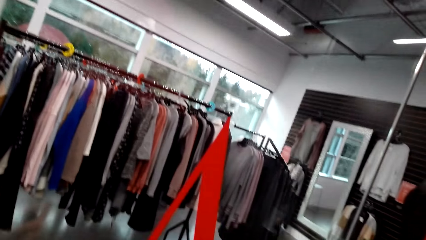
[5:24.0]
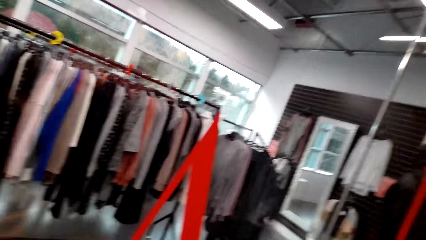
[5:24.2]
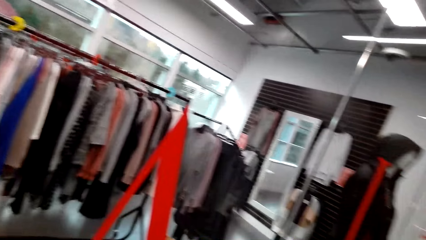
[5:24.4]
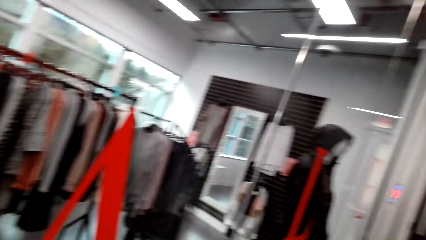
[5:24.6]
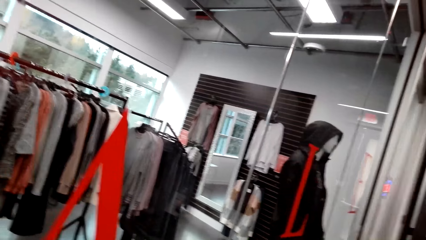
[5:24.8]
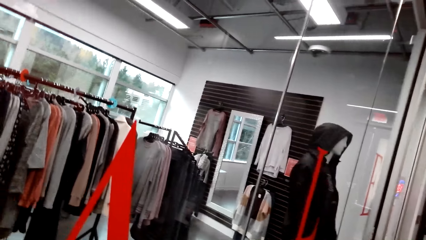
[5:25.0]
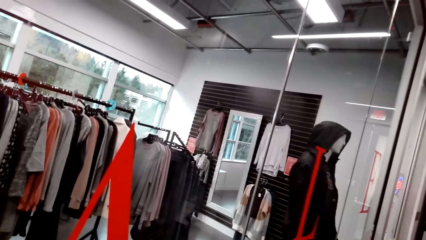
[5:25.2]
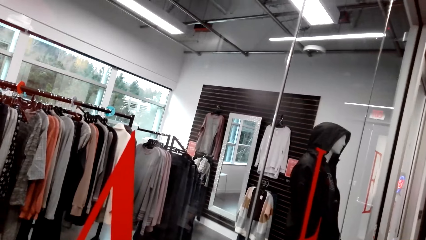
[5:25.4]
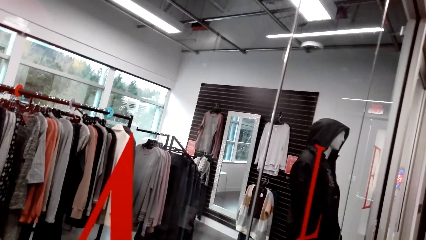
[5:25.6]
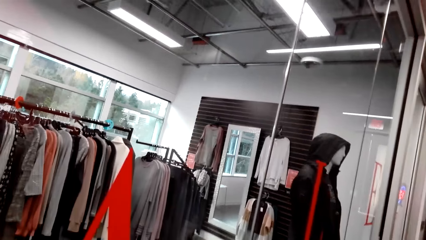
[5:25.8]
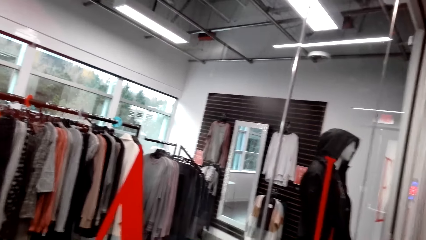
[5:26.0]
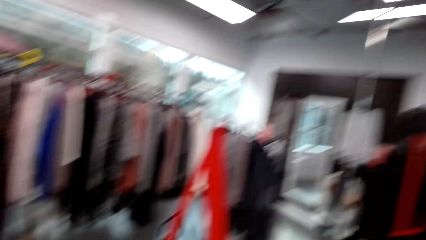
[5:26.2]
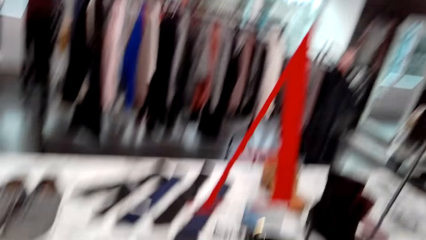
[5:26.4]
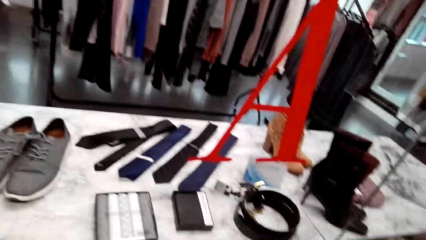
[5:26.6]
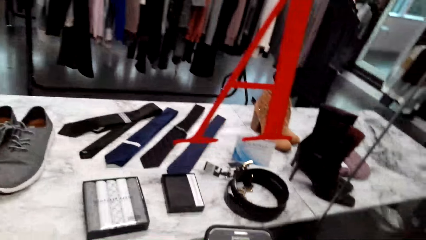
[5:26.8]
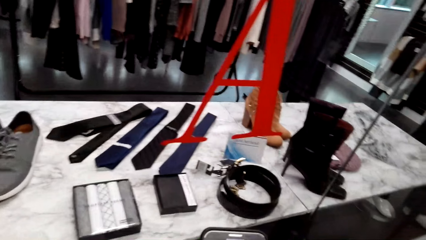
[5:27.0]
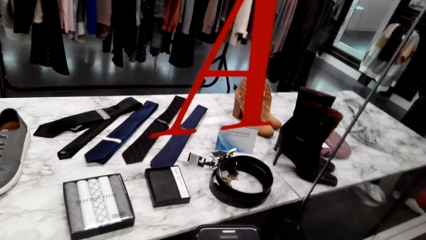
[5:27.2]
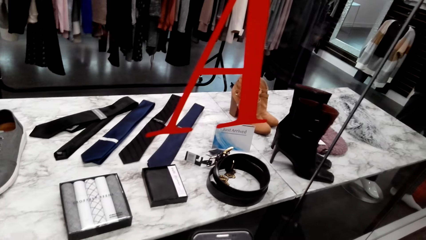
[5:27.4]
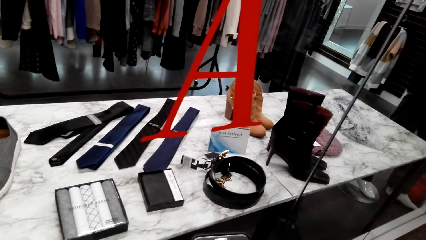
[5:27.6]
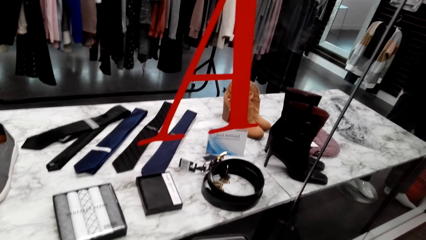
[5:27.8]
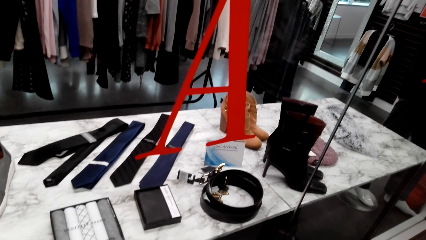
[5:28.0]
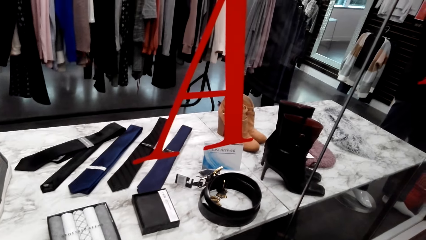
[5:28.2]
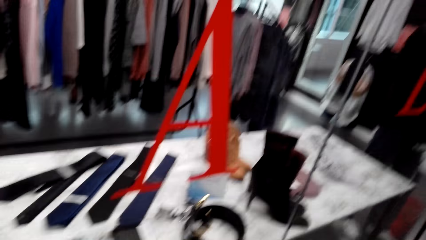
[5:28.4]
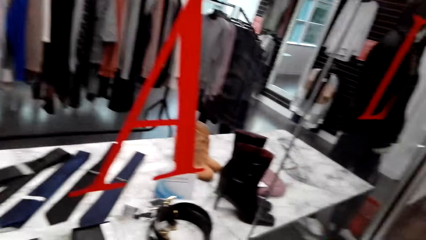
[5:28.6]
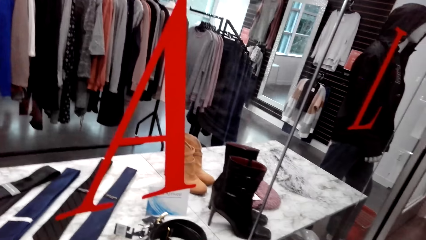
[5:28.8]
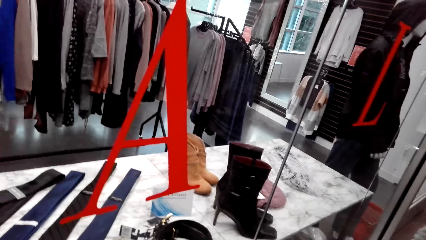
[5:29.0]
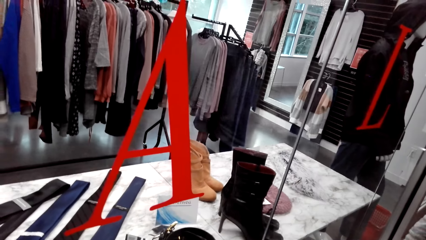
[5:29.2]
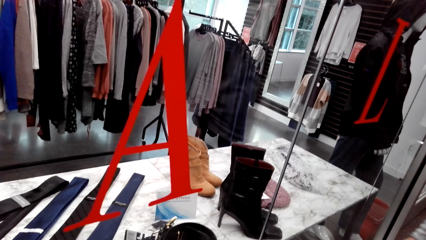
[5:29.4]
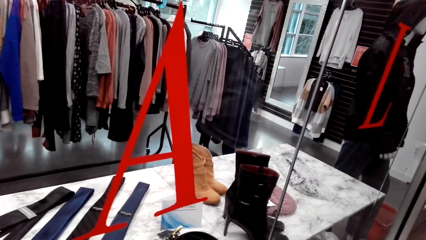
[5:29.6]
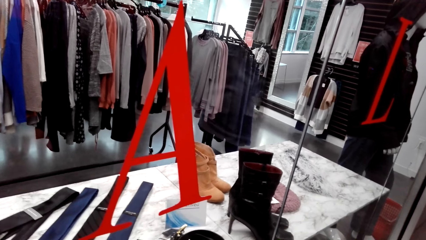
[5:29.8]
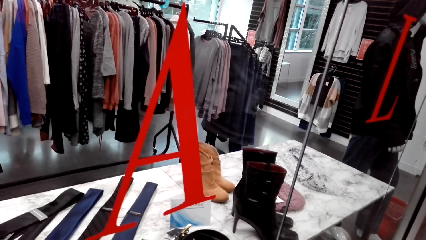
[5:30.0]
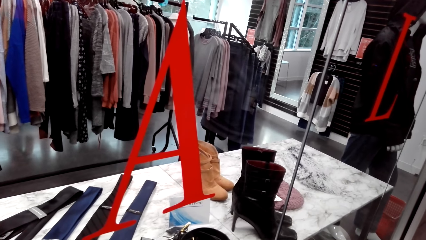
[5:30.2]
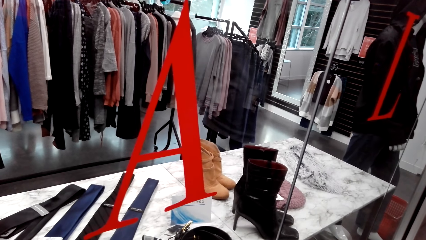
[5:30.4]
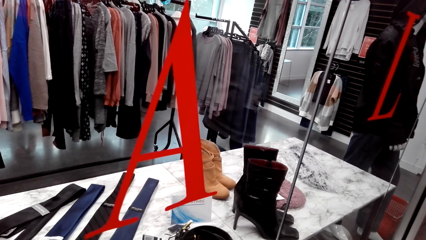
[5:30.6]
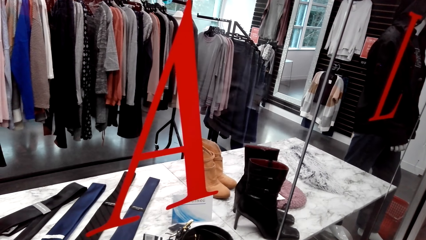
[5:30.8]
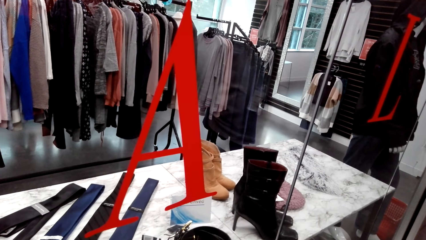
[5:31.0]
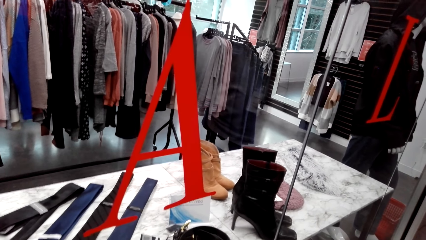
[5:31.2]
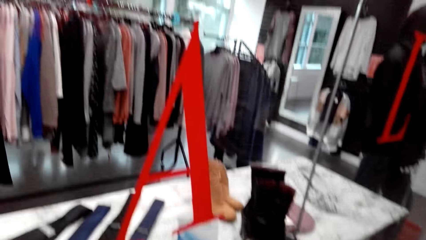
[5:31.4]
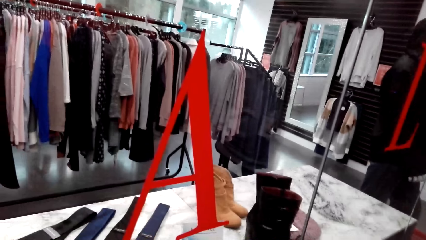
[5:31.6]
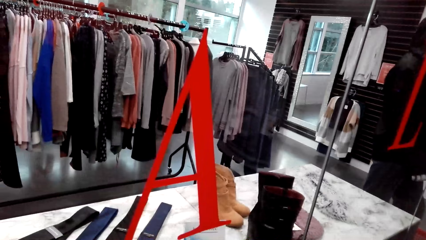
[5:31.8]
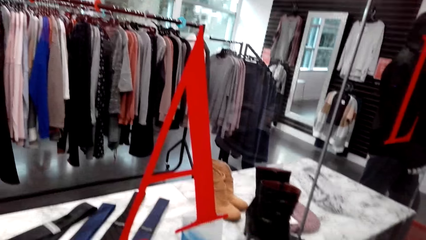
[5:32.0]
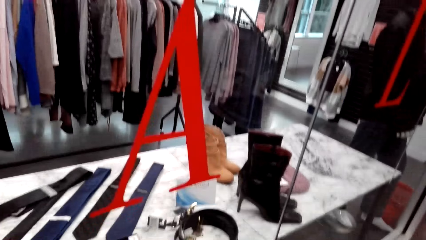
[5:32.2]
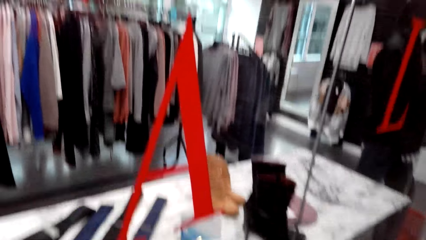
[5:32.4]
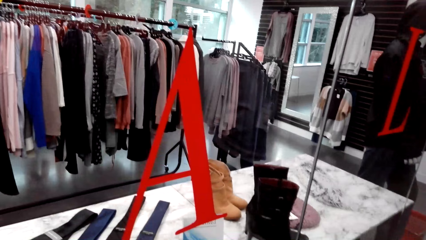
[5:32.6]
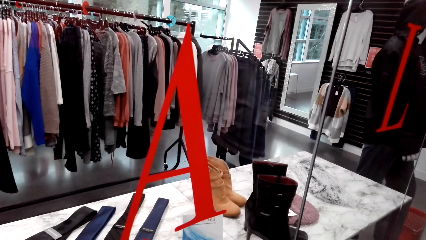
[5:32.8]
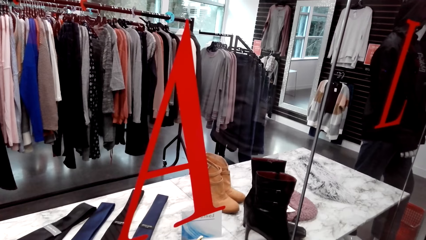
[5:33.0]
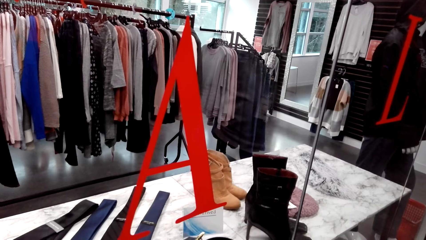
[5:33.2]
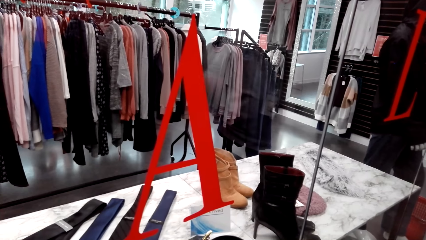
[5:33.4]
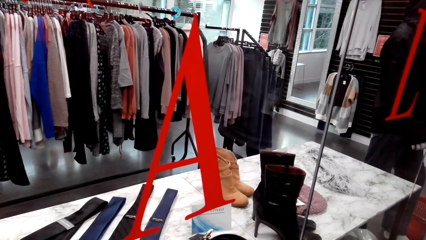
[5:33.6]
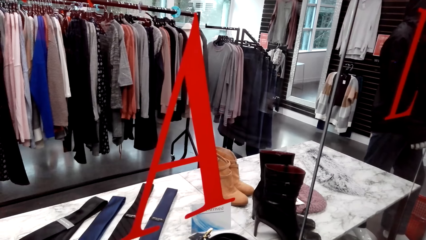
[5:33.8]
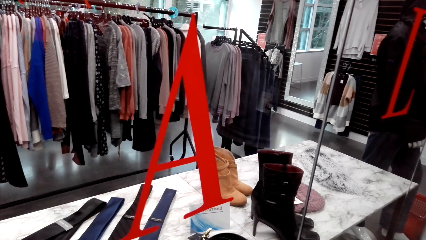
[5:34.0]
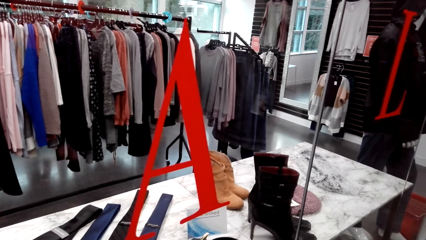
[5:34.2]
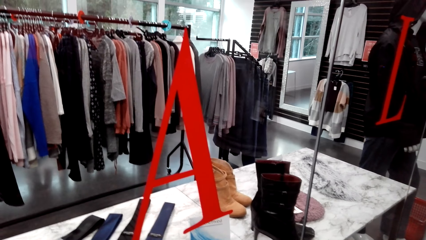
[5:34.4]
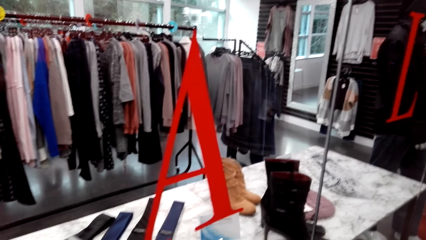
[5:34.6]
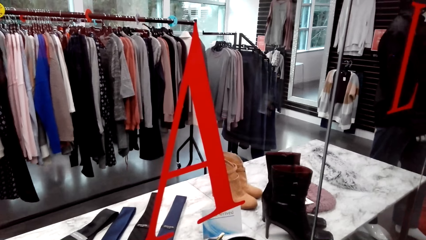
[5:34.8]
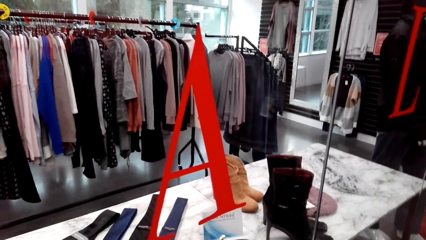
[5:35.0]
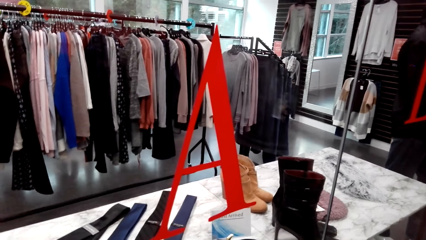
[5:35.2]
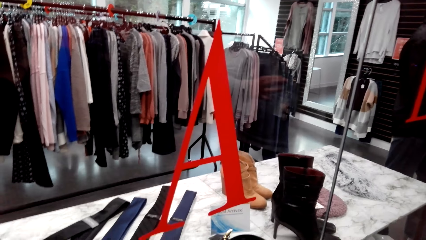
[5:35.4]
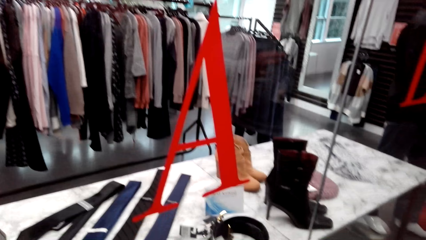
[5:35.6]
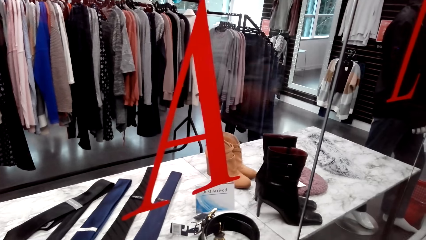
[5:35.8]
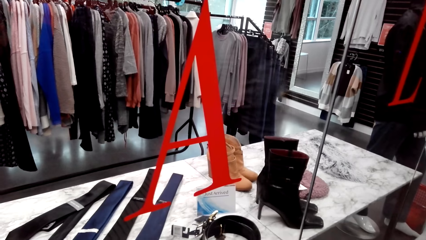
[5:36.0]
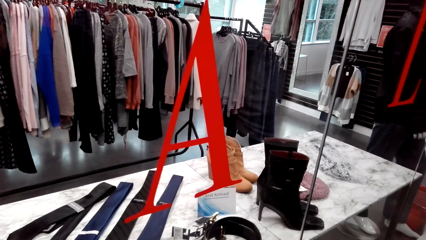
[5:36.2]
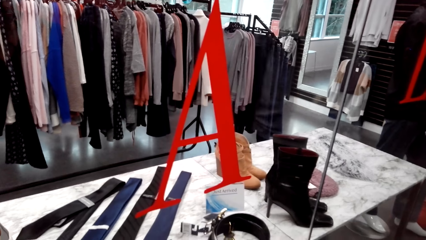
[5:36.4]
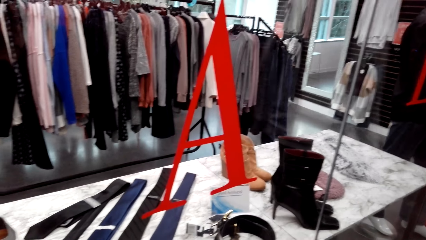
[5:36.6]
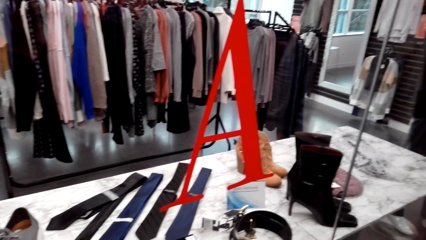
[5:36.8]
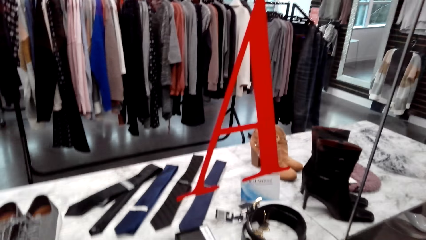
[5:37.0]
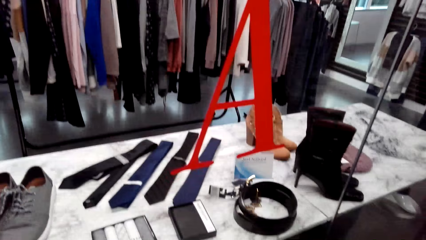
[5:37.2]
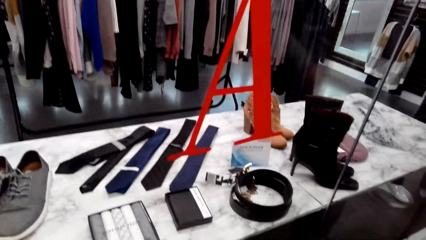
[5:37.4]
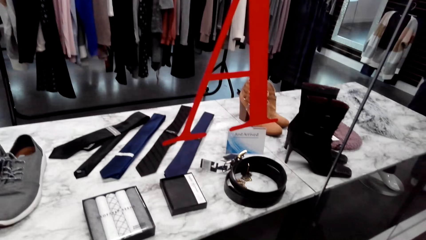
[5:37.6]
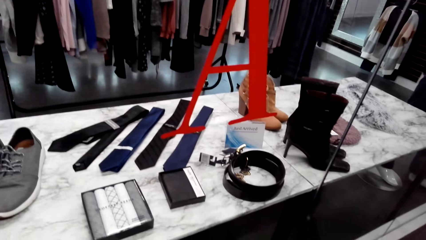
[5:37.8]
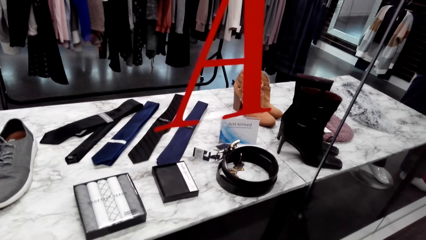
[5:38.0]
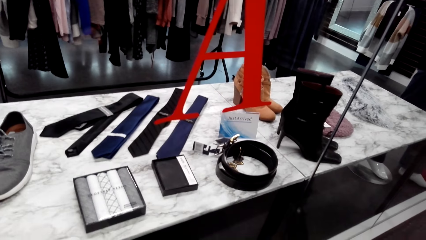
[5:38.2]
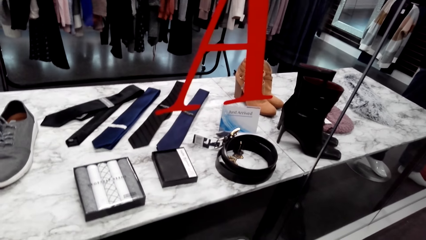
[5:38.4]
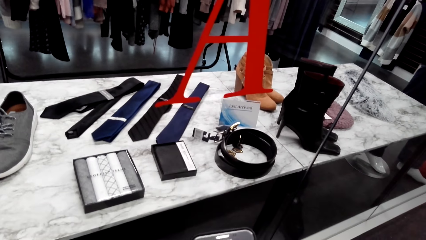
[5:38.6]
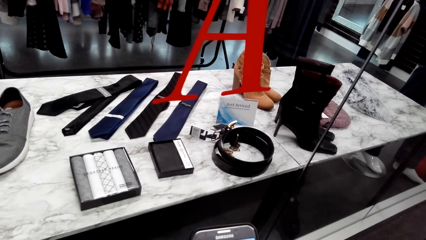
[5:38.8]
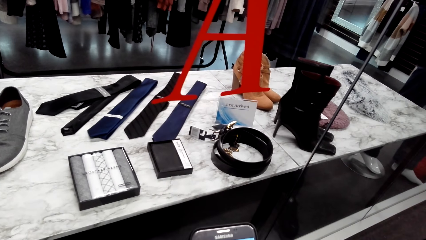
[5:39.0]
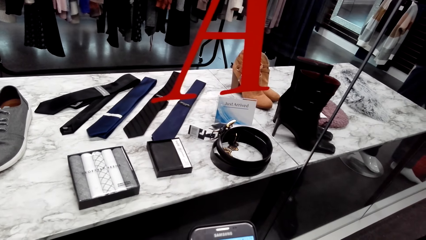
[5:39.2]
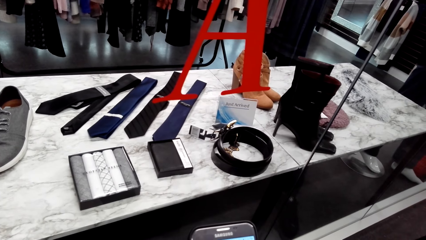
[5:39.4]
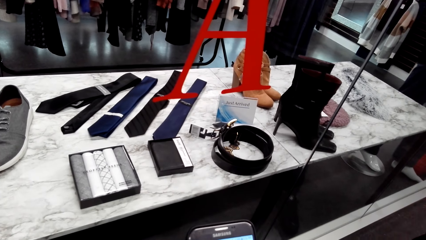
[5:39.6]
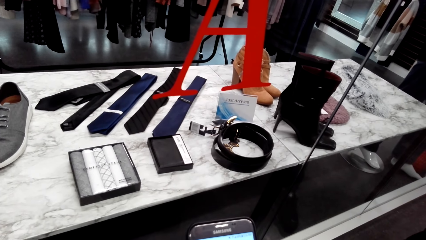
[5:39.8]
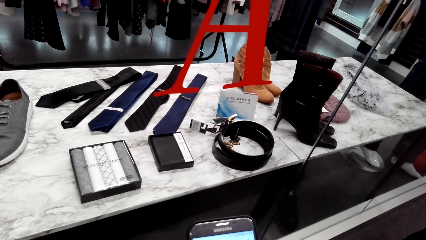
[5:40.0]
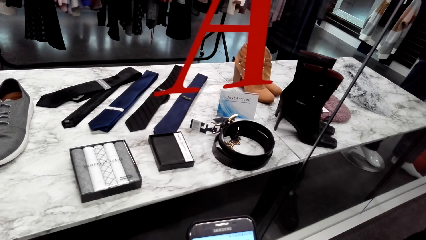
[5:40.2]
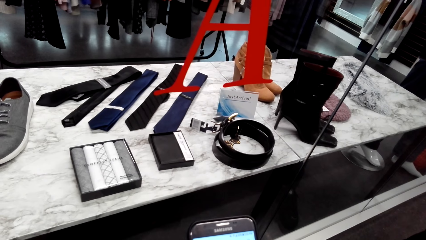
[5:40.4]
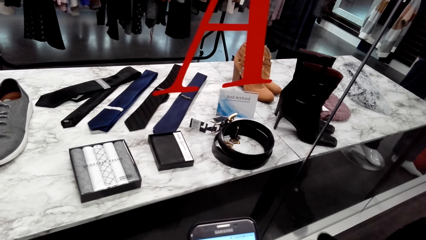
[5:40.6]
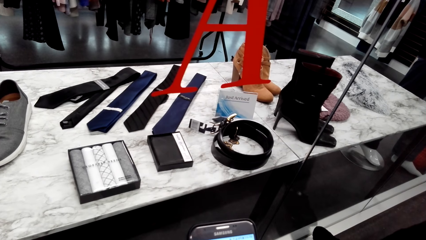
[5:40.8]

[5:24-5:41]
The camera wearer operates the phone. They look around.
